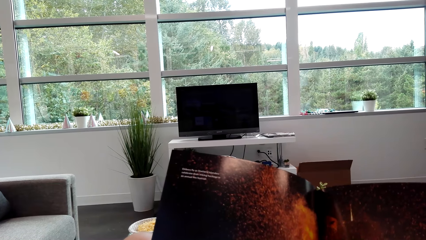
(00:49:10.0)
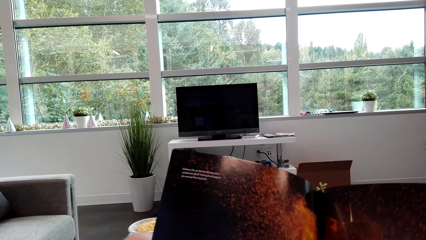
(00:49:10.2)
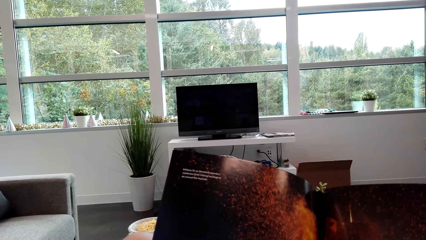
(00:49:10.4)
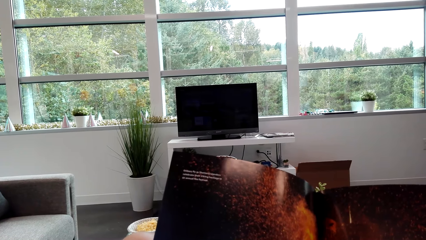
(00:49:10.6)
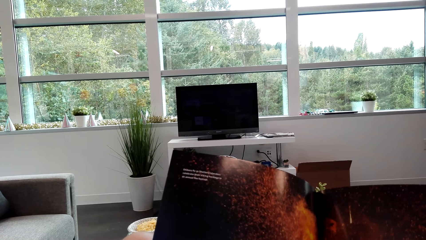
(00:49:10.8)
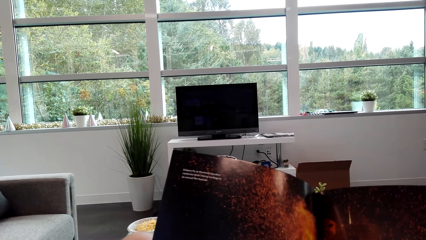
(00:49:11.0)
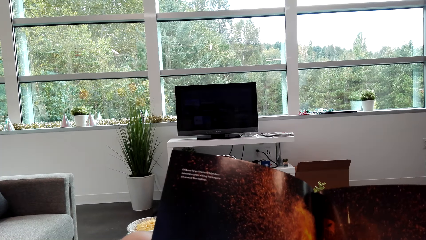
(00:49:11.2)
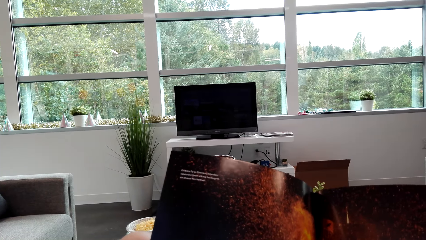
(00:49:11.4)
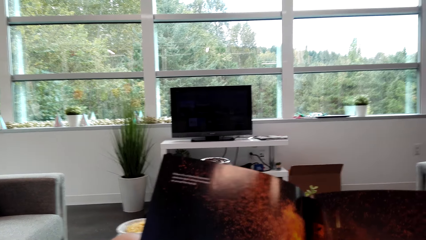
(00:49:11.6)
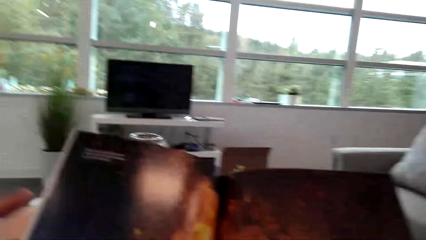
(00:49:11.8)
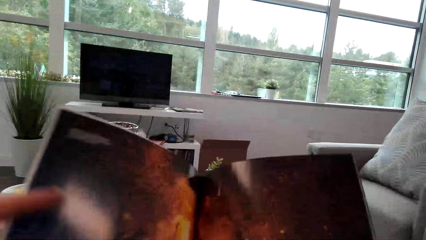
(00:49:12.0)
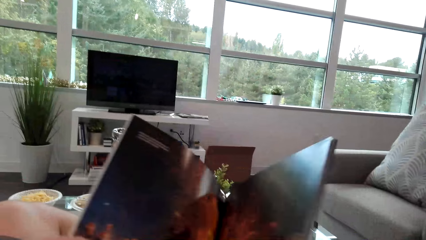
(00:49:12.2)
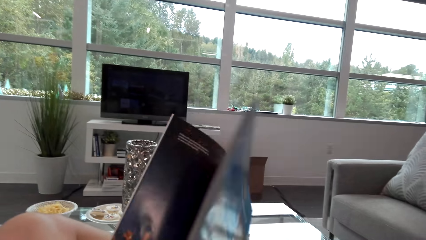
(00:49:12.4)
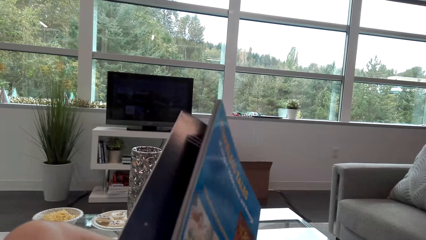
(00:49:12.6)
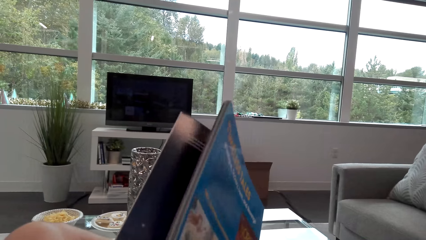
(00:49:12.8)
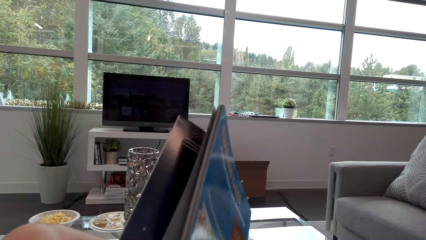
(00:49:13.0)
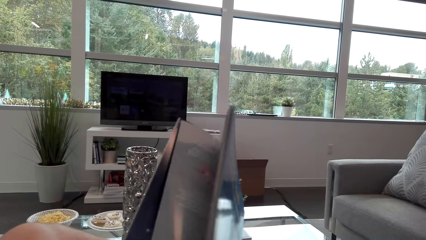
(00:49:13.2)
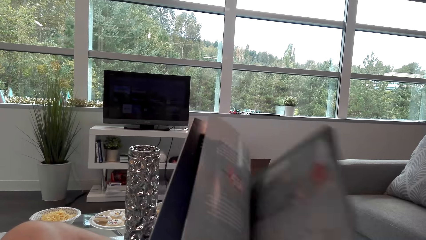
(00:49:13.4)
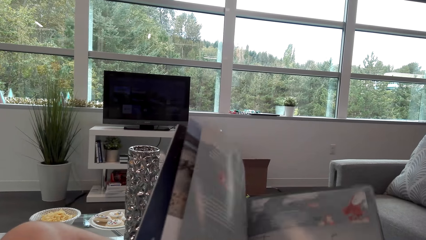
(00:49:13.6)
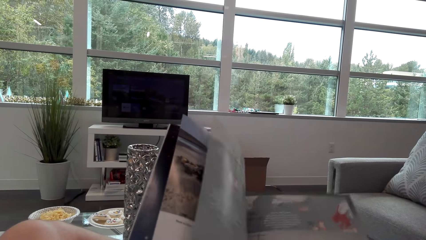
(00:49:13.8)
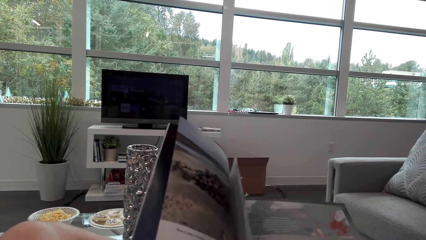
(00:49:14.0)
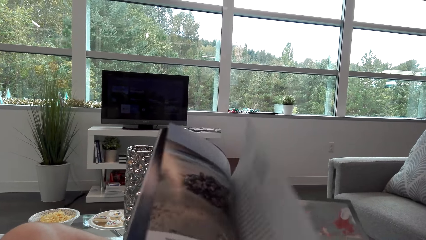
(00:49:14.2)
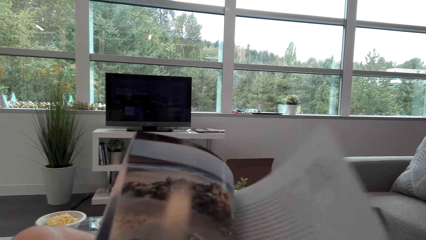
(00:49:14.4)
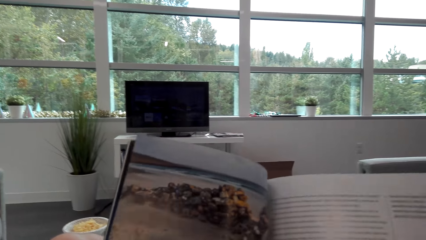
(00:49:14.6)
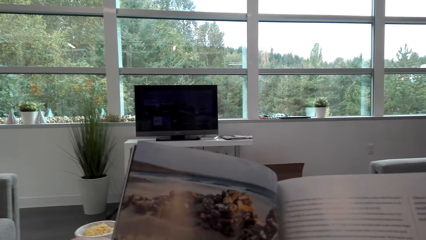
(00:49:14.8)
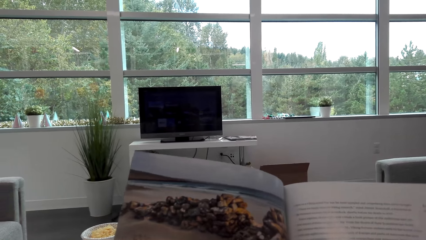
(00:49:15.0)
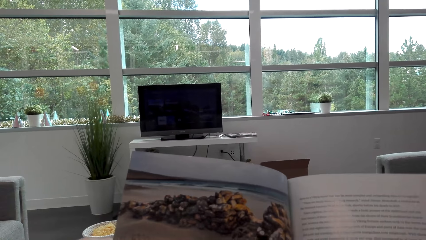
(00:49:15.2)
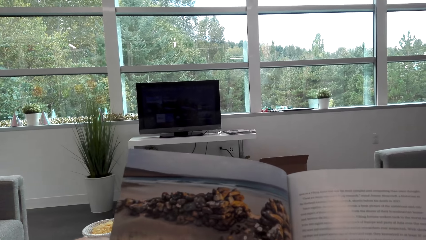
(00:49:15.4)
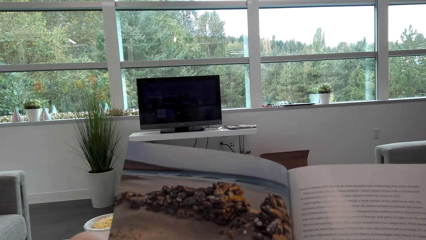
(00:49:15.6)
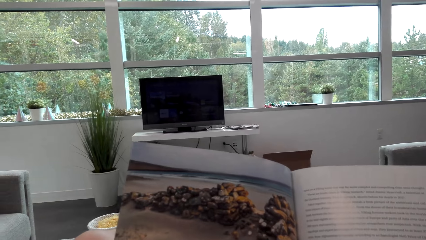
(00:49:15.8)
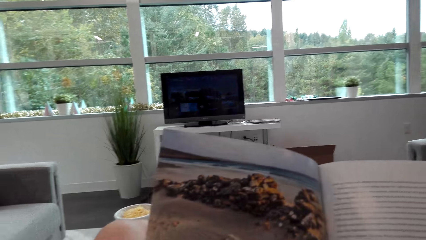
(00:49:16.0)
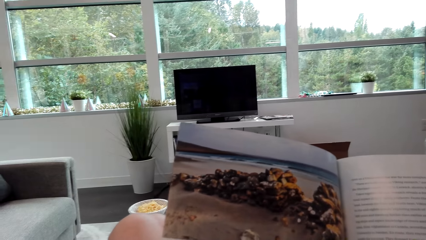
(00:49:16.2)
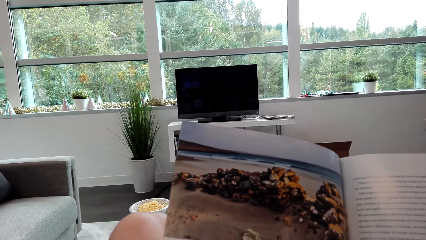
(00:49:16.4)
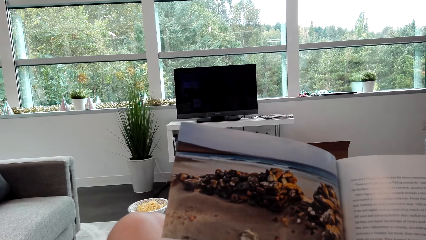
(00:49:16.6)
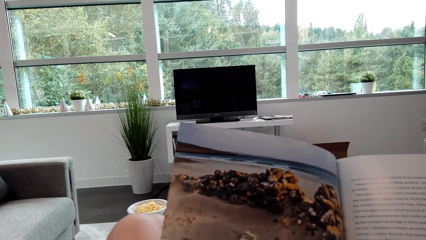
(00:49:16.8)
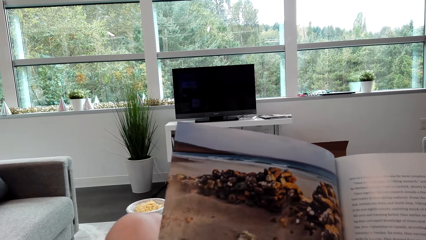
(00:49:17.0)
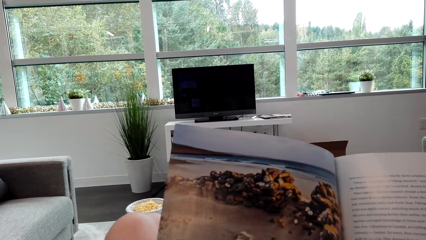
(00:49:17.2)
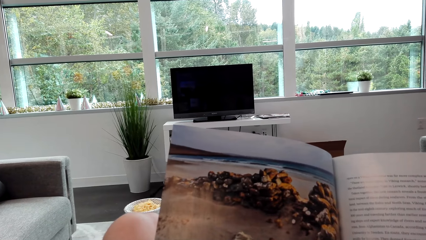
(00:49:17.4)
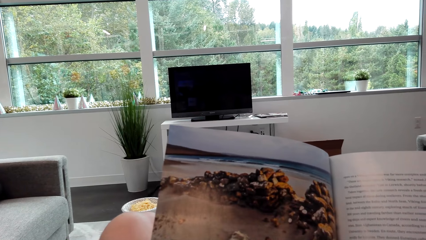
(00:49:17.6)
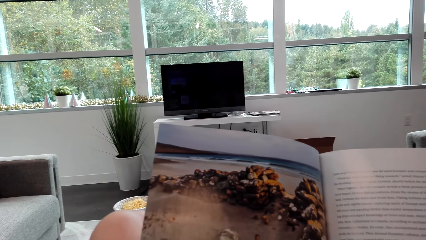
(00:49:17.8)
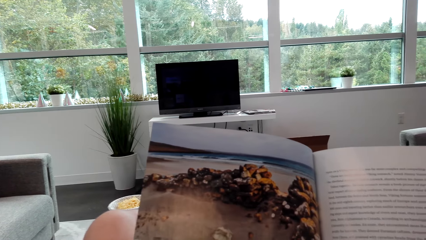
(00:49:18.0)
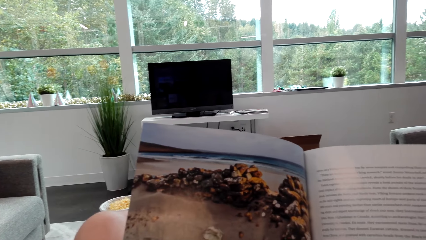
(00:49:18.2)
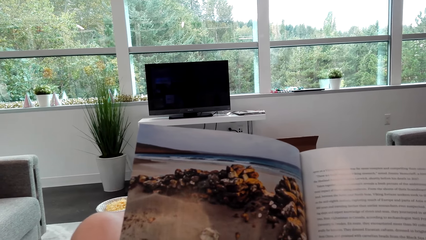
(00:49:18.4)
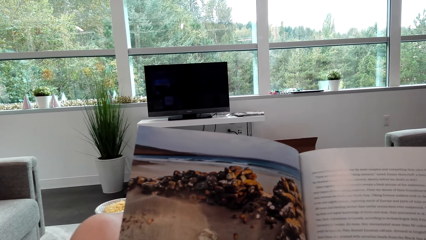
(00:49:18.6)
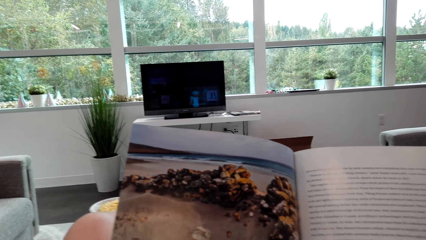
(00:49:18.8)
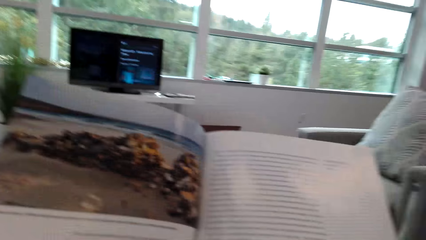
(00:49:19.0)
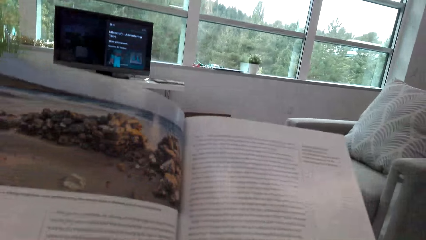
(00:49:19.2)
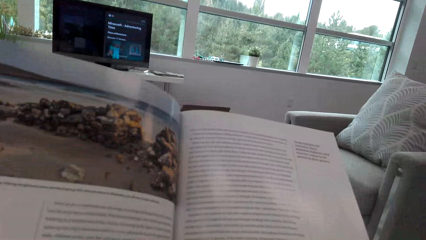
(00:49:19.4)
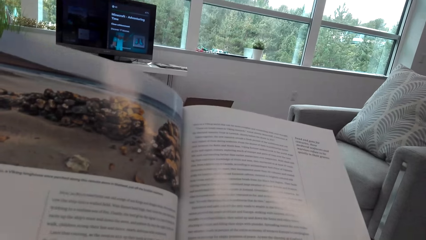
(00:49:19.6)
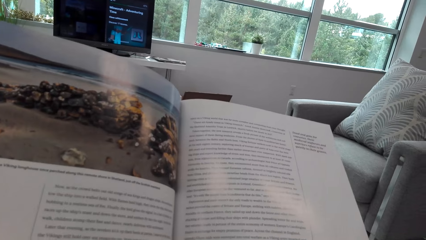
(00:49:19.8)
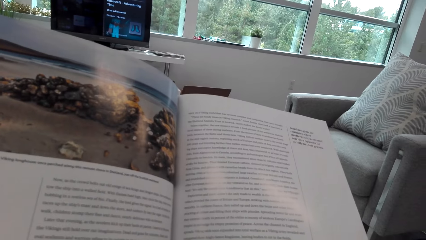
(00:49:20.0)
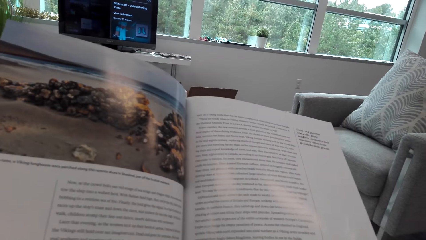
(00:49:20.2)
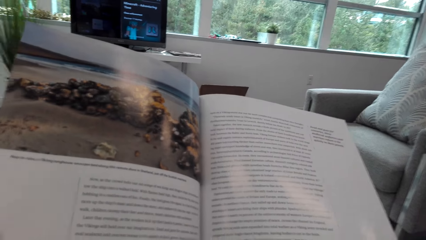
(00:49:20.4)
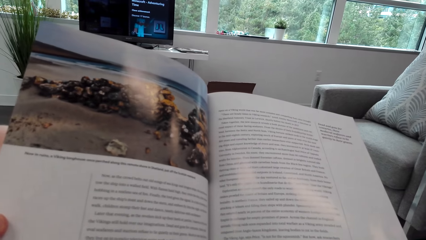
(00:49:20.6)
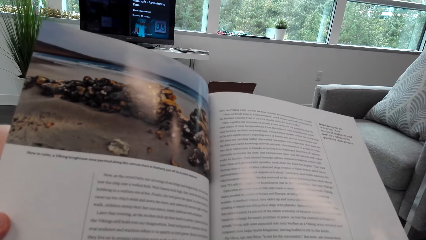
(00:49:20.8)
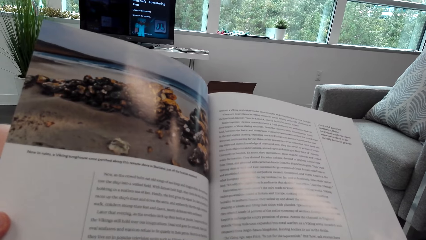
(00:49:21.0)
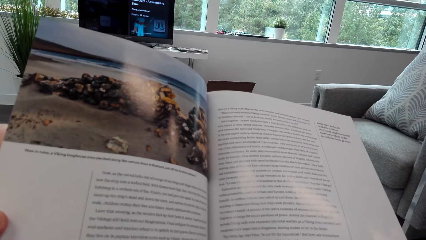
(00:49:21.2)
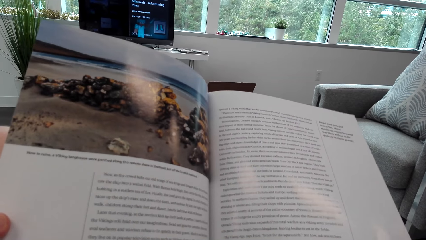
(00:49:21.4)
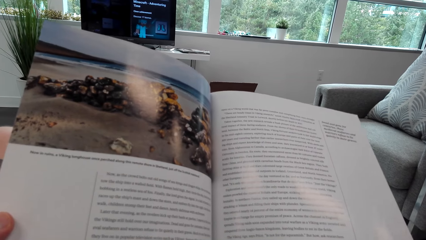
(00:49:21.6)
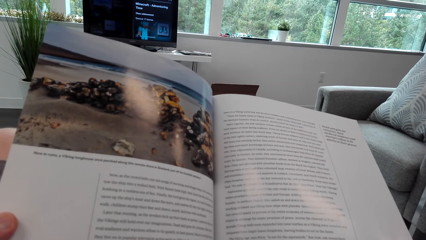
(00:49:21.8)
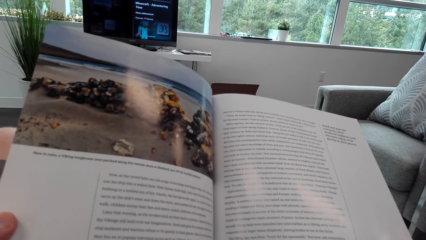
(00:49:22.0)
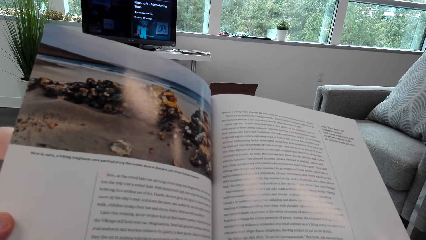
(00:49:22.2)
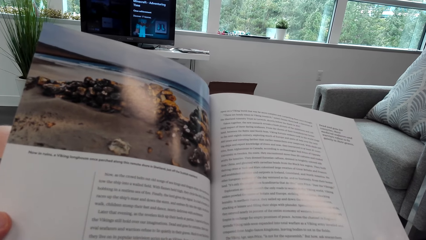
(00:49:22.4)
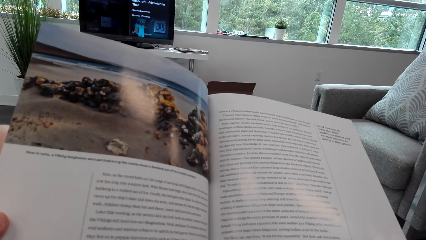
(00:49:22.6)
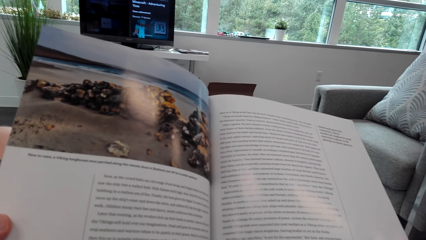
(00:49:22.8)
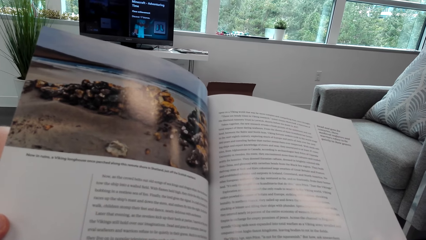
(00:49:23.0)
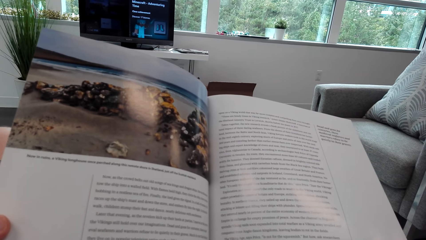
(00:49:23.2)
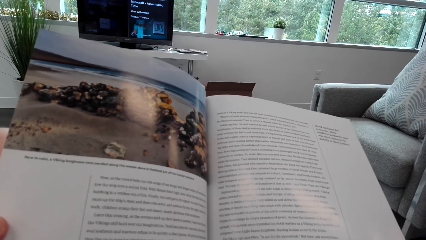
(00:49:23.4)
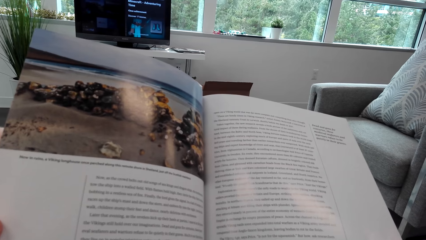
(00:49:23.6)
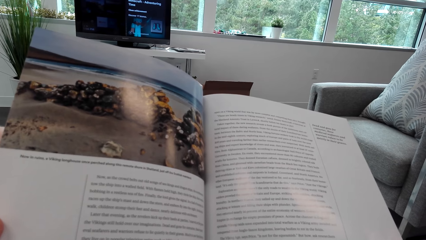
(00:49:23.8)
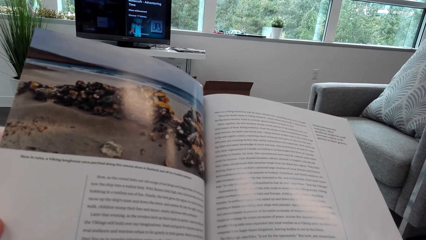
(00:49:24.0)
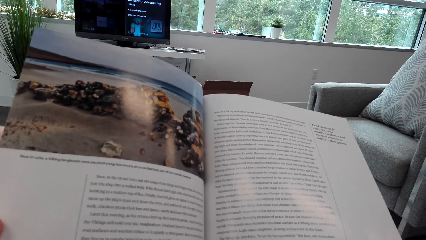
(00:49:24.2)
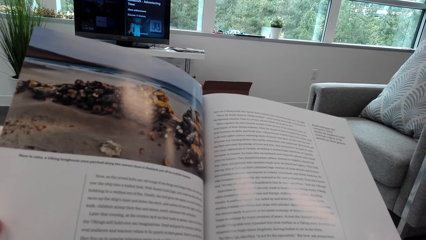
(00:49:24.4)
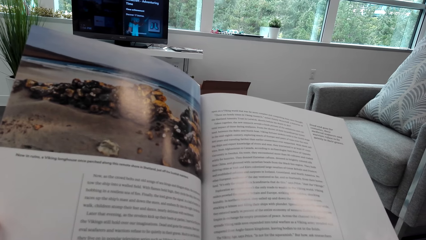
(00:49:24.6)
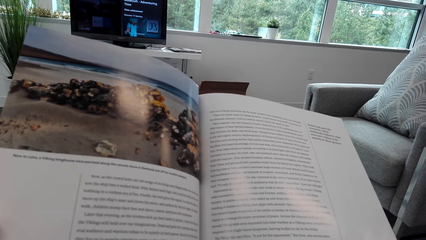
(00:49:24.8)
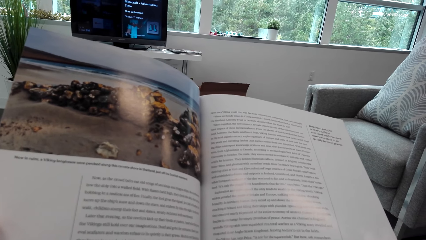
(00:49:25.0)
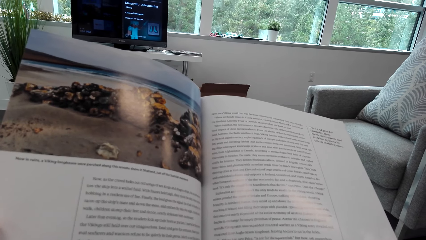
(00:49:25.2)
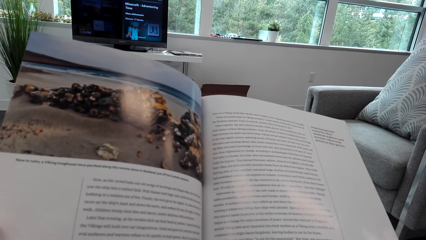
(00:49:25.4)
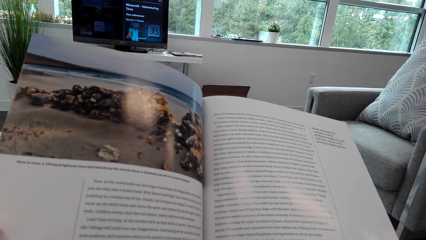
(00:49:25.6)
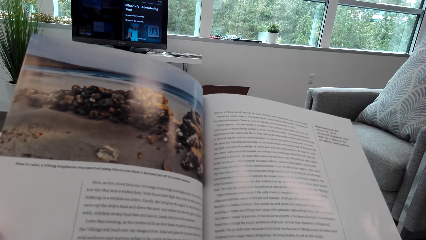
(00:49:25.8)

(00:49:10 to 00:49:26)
The camera wearer turns the book. They open the pamphlet. They read the book. They read on the pamphlet.
